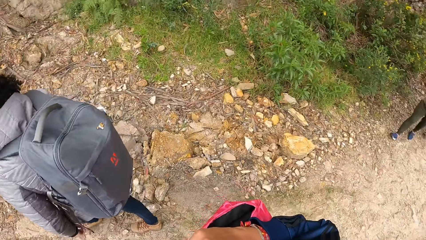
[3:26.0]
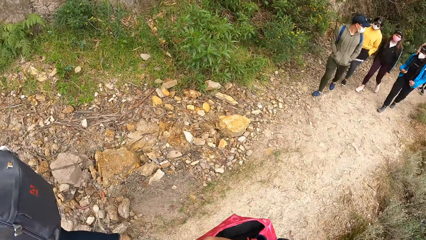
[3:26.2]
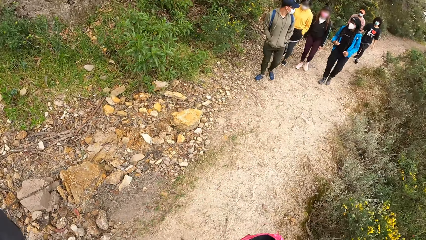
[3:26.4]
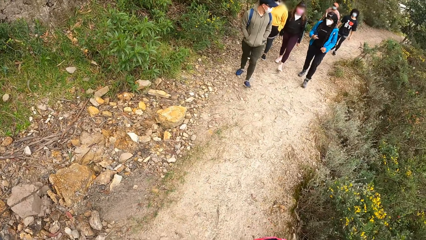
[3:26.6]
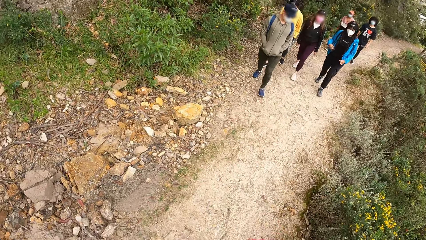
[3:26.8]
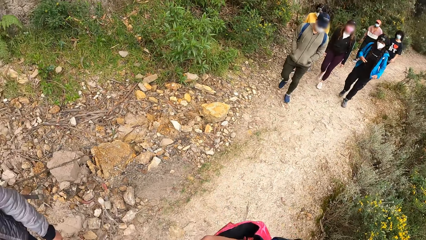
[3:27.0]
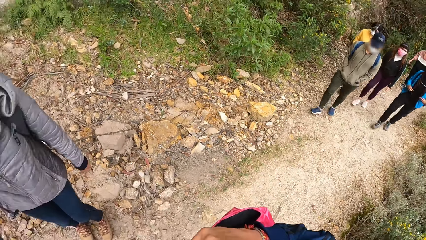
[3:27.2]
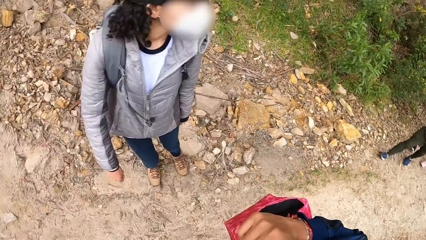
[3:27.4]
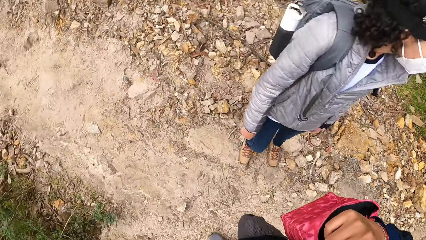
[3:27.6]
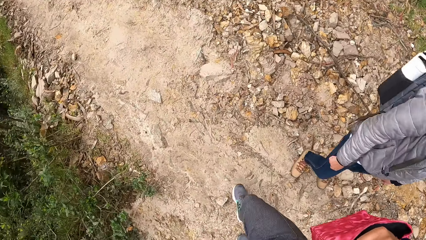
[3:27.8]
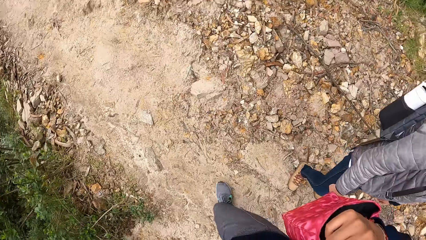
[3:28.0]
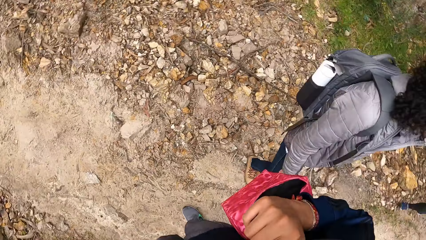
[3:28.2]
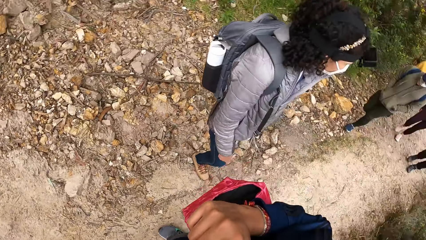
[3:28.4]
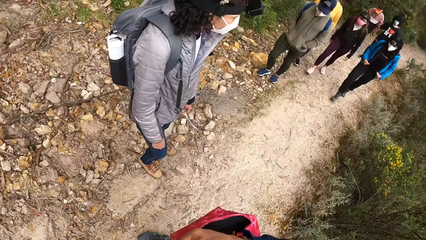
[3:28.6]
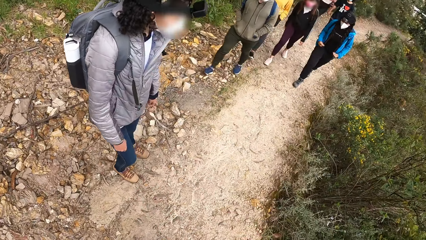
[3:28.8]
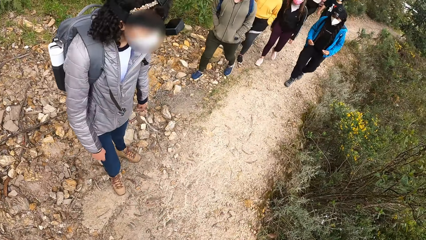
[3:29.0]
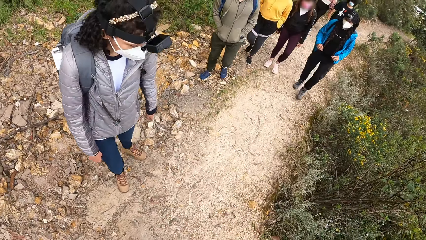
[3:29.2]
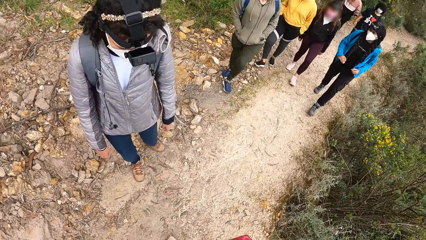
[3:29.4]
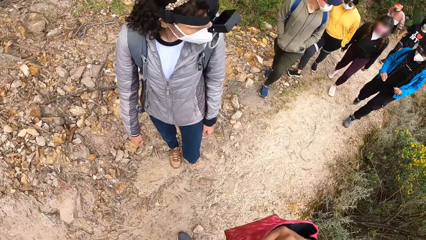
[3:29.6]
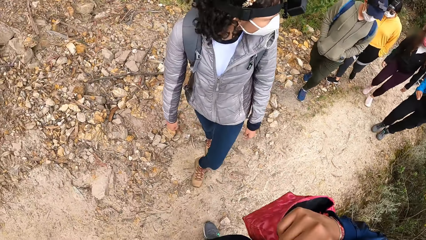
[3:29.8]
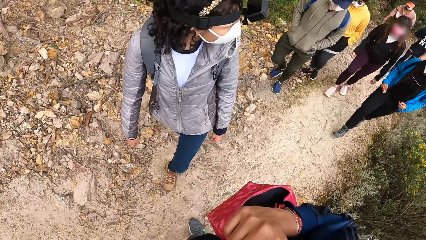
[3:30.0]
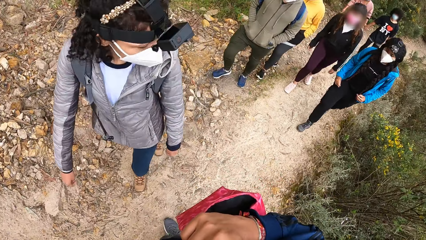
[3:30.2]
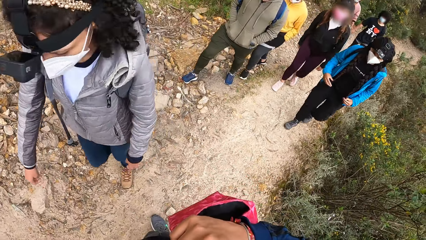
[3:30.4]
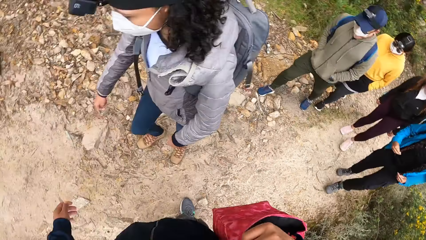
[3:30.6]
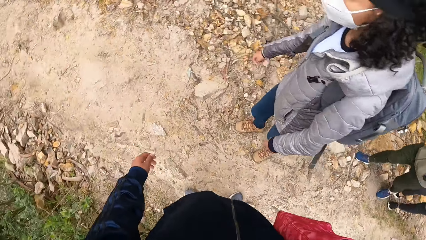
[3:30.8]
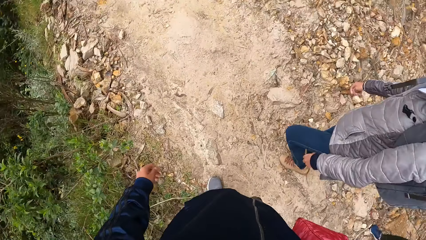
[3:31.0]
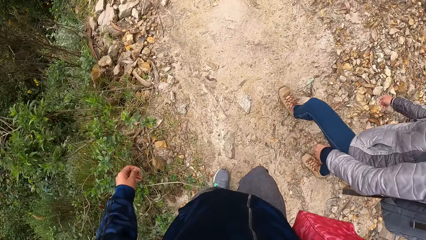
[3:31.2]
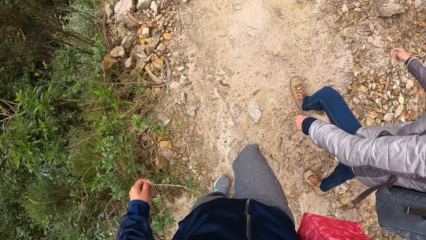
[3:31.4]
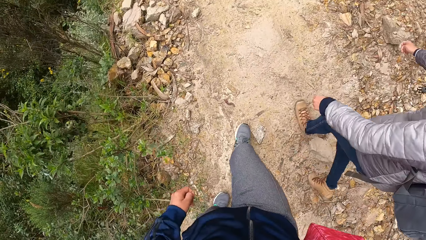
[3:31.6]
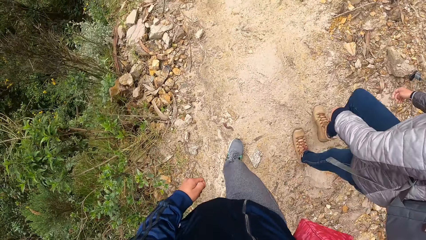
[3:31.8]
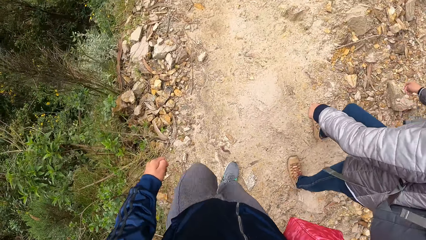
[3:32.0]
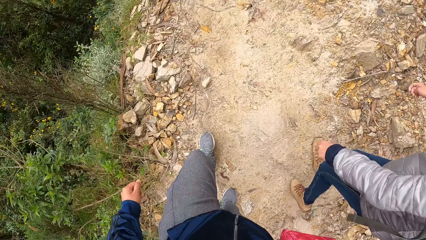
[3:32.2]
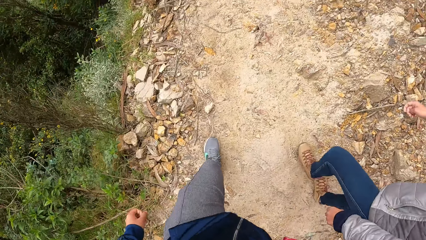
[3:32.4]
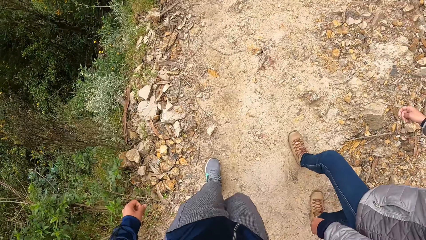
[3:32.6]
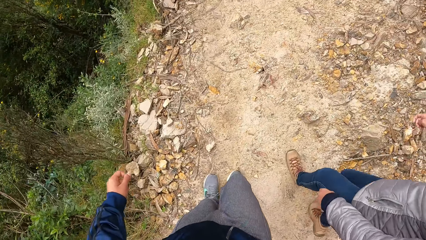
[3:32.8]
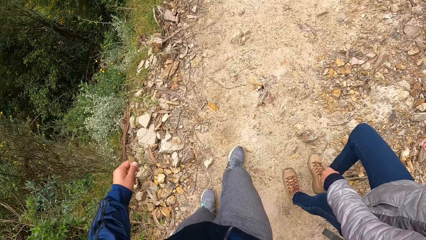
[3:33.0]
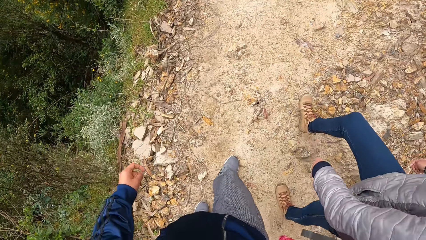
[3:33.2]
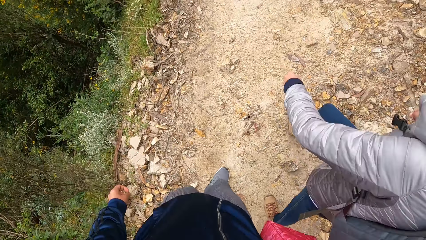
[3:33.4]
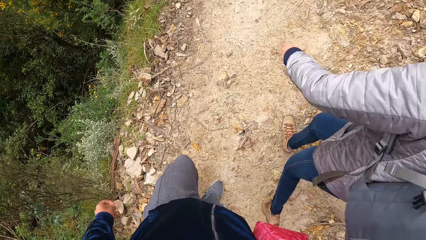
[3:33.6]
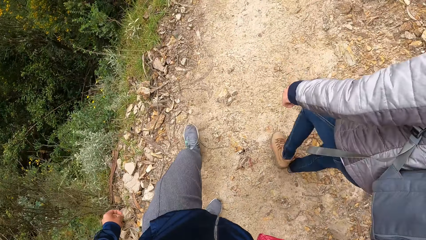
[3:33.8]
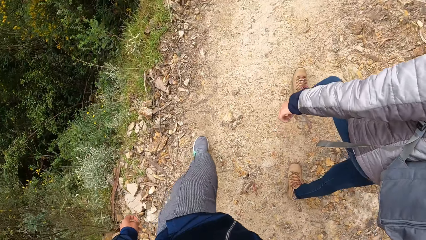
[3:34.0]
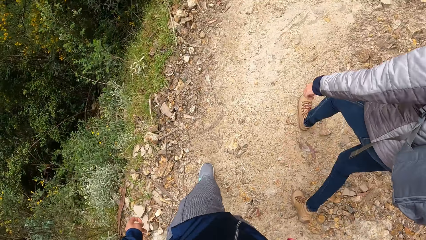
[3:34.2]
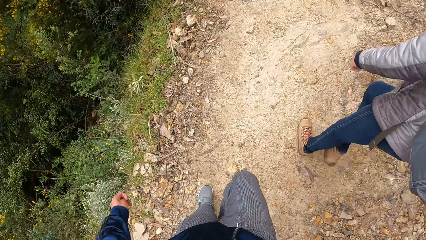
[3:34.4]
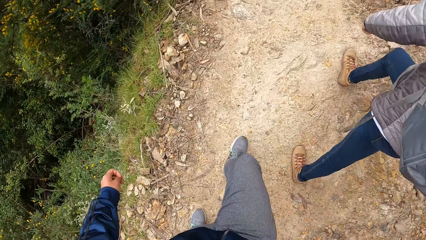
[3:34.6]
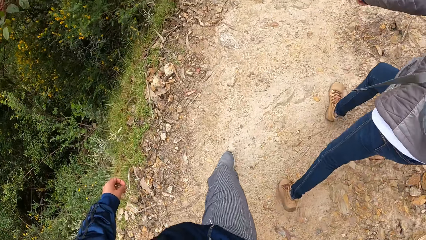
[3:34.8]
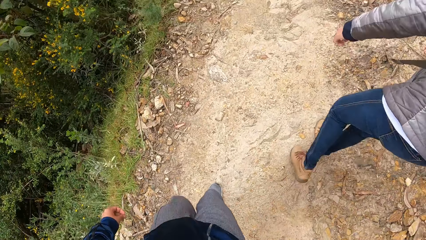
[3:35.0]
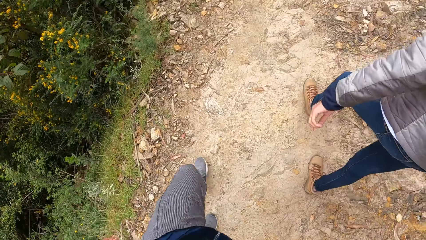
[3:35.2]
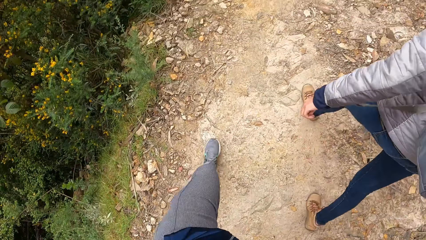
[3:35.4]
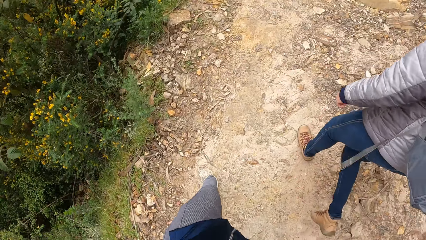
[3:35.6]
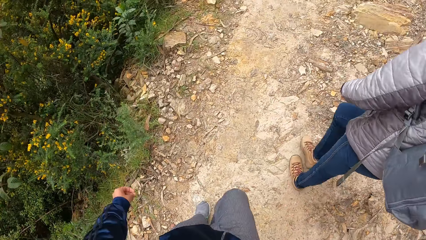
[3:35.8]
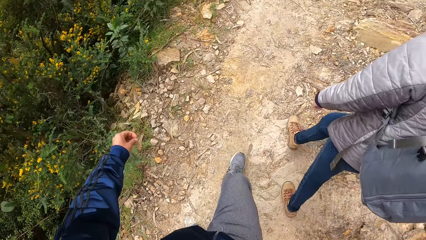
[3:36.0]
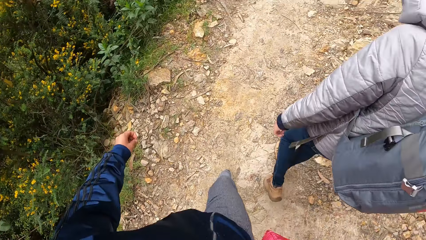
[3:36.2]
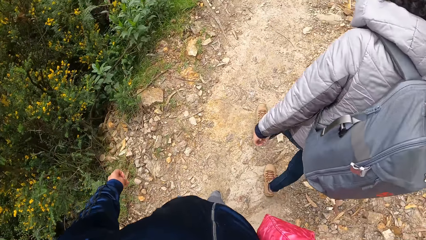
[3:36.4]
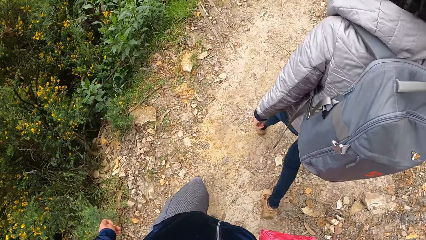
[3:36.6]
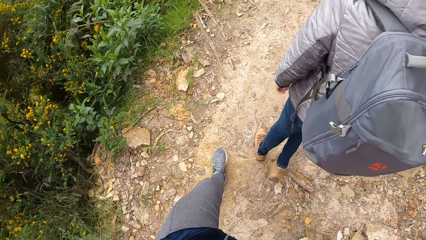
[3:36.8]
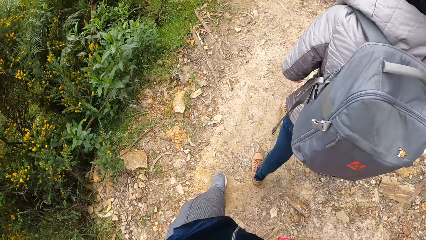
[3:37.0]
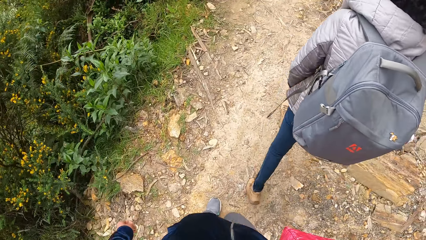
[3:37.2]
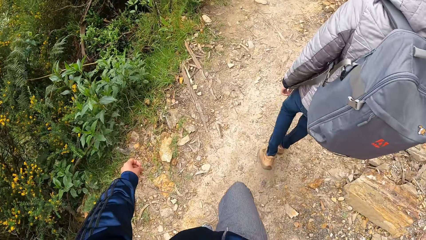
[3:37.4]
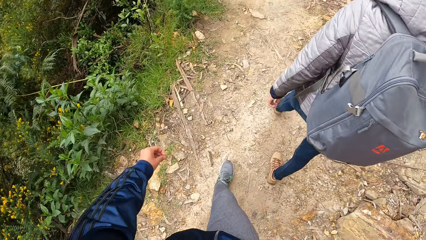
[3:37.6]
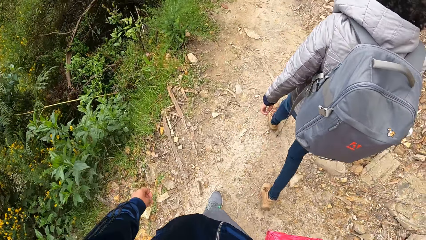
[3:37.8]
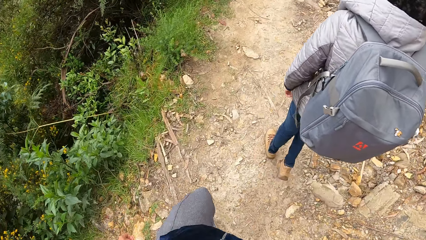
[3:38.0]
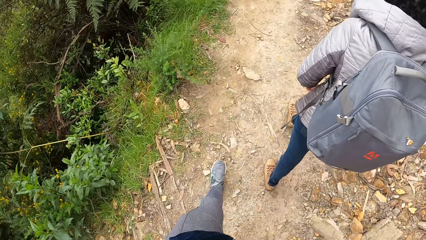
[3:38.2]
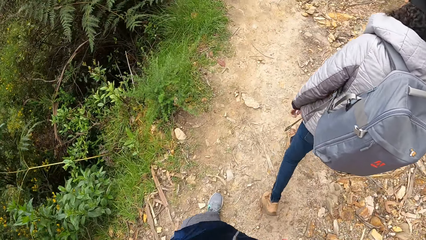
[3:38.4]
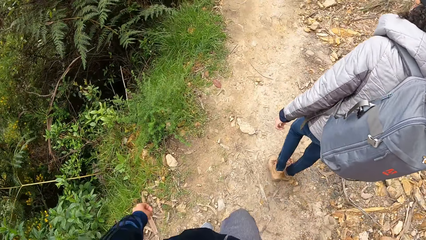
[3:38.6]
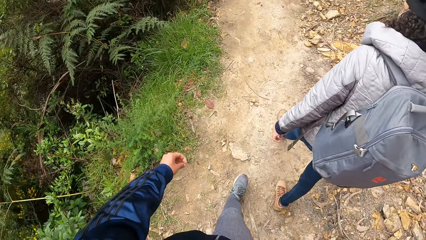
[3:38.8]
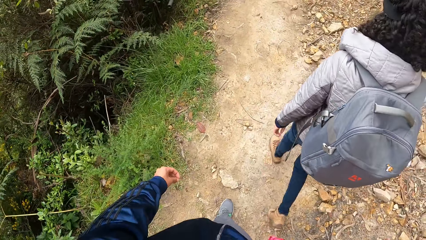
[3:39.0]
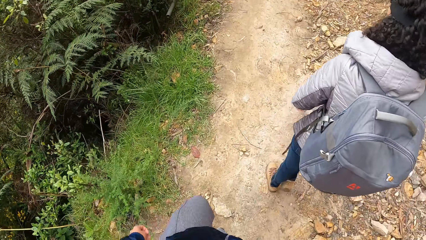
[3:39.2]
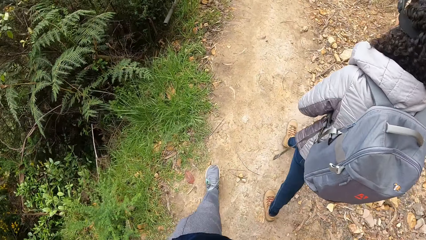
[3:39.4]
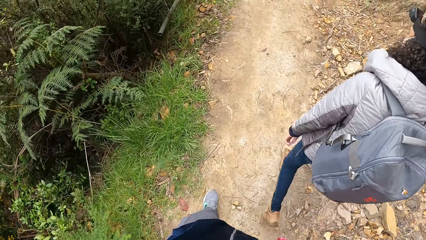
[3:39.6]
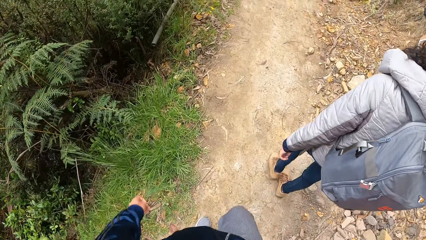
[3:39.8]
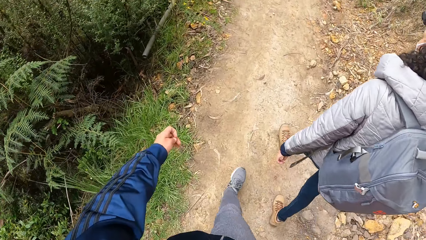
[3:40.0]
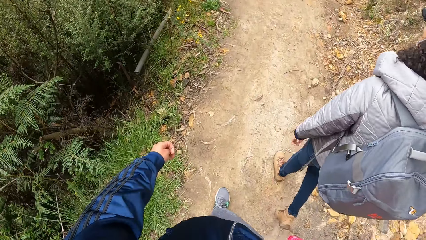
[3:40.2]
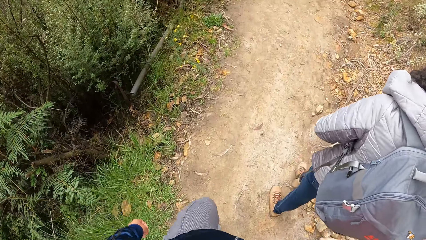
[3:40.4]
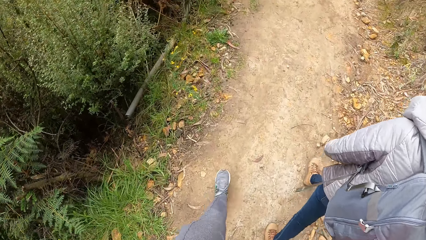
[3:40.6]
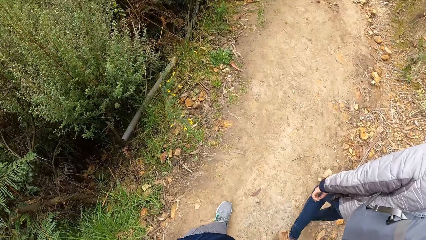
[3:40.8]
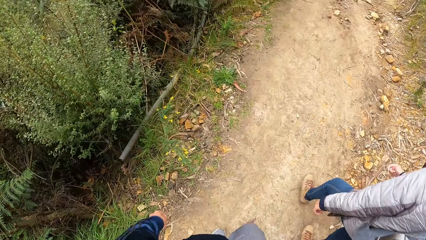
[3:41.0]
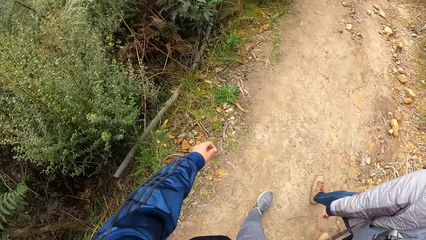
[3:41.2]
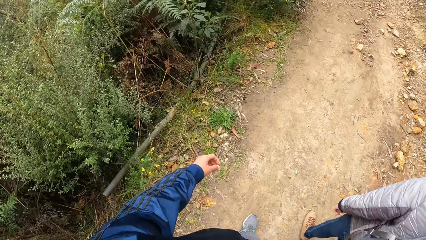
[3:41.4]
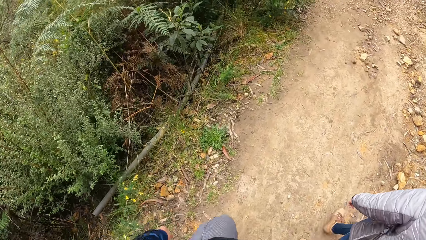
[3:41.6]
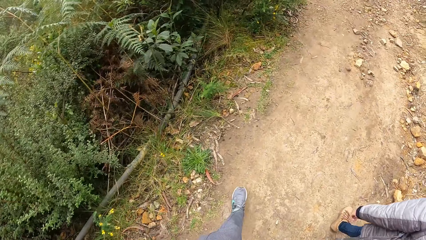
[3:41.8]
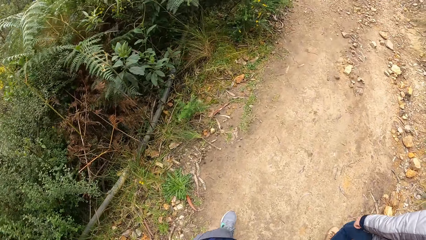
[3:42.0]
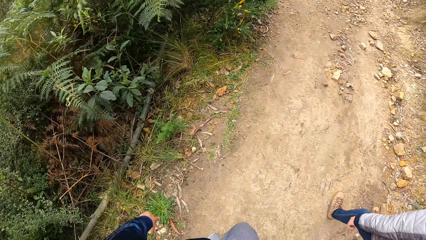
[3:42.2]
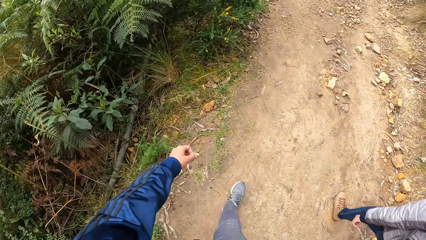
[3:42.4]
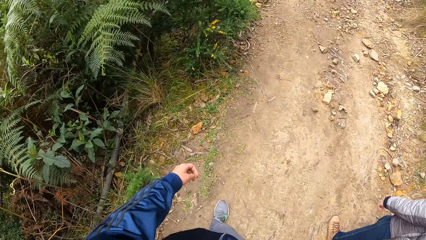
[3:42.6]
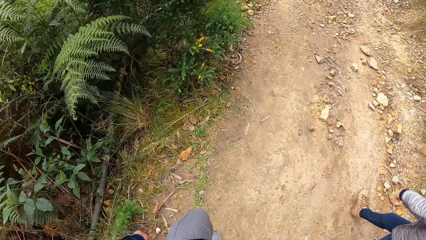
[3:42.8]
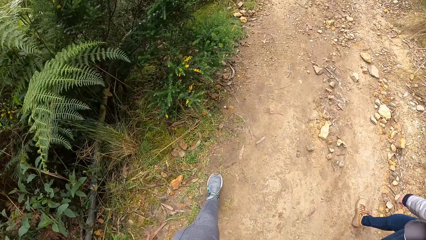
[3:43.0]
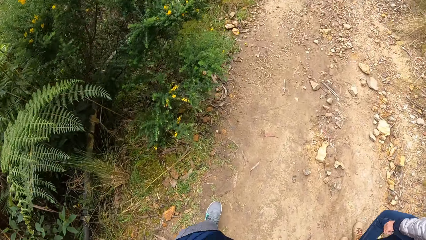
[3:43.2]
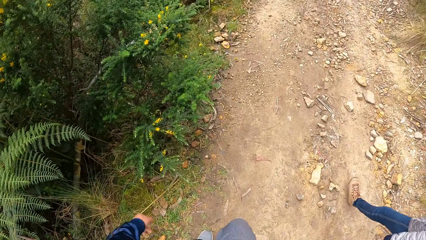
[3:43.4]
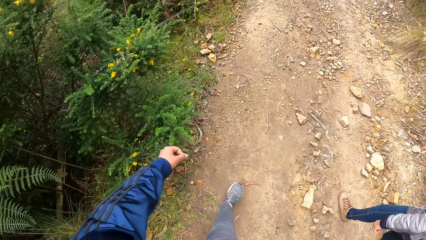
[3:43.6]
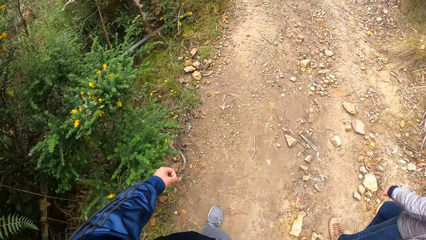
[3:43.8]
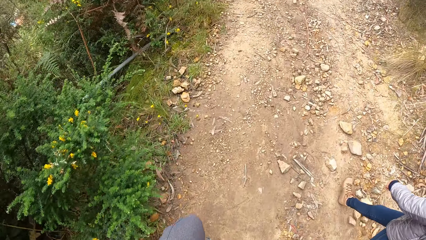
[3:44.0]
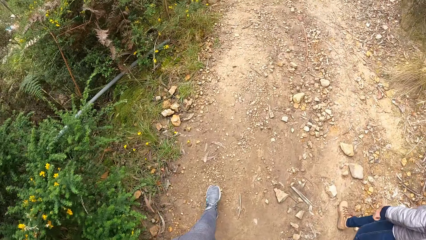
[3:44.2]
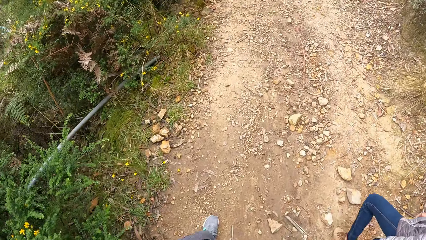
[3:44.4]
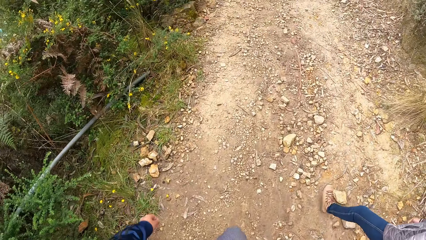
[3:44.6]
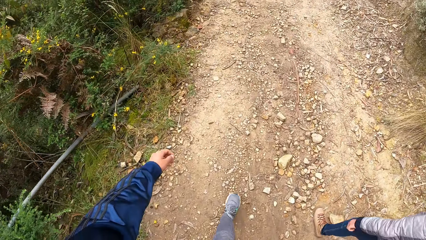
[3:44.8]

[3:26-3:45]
The camera wearer looks back. They turn at the group of people on the pathway. They look in front. The woman turns at the group of people on the pathway. The camera wearer looks back. They look in front. They walk through the pathway with the woman. They look down.
